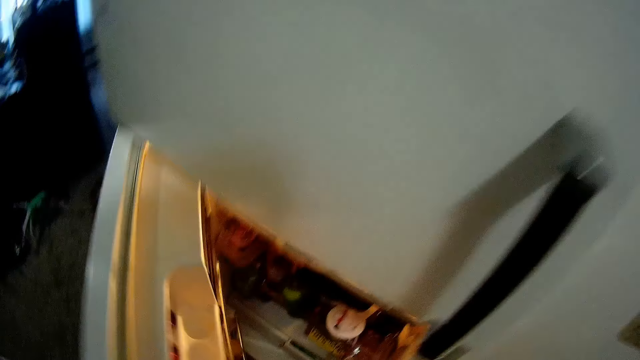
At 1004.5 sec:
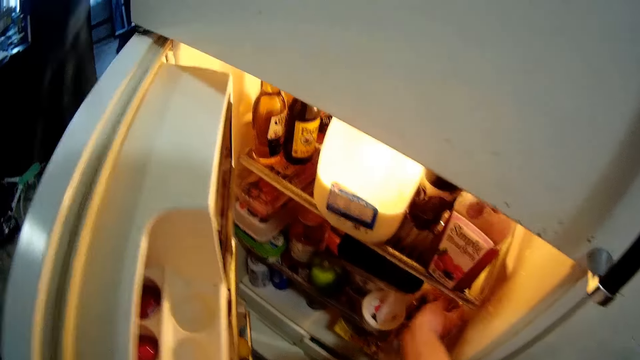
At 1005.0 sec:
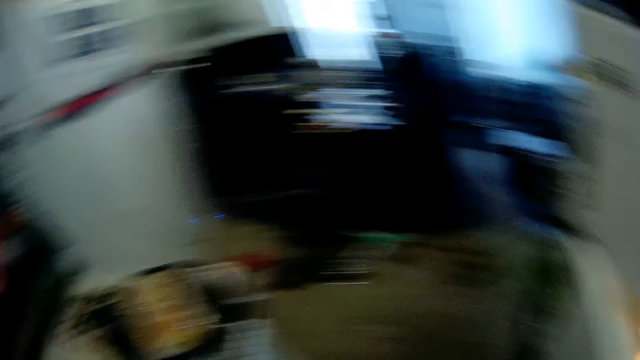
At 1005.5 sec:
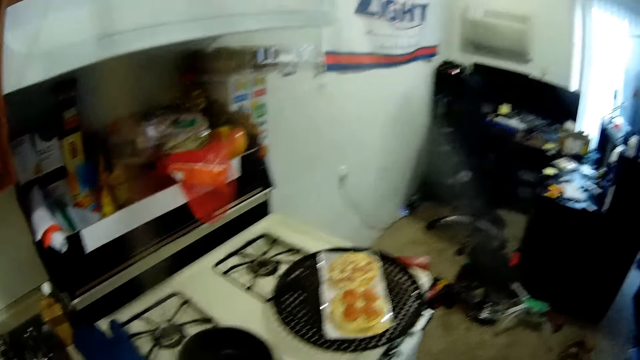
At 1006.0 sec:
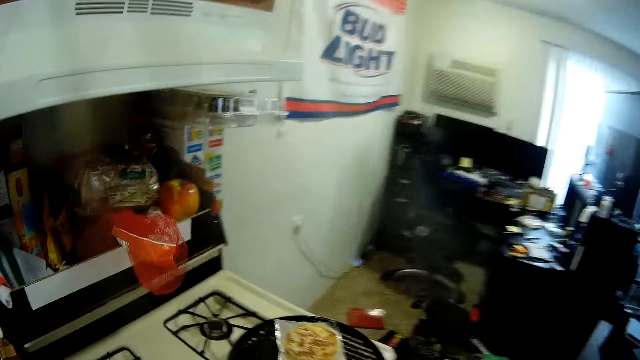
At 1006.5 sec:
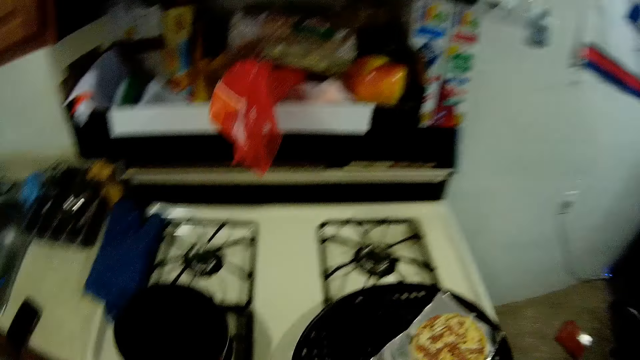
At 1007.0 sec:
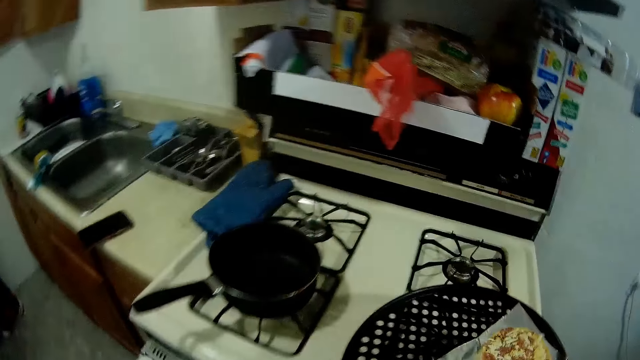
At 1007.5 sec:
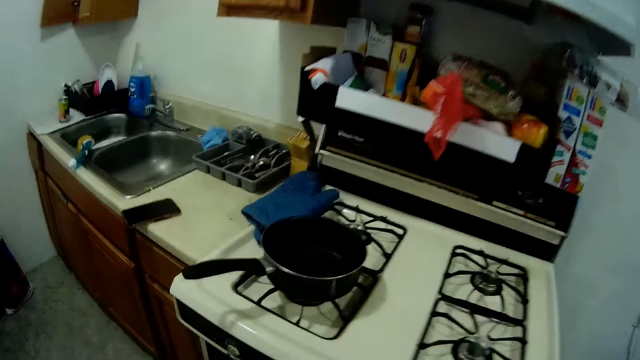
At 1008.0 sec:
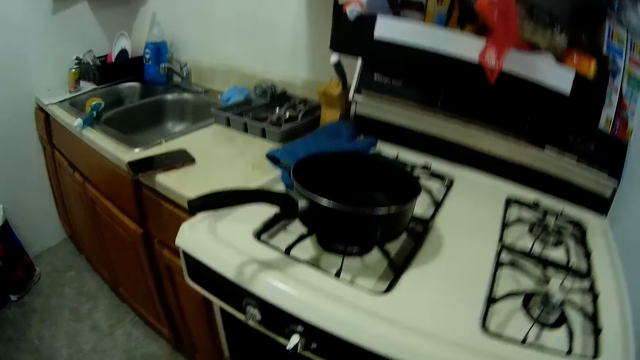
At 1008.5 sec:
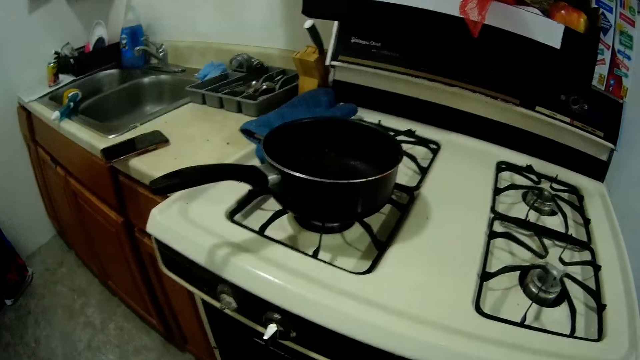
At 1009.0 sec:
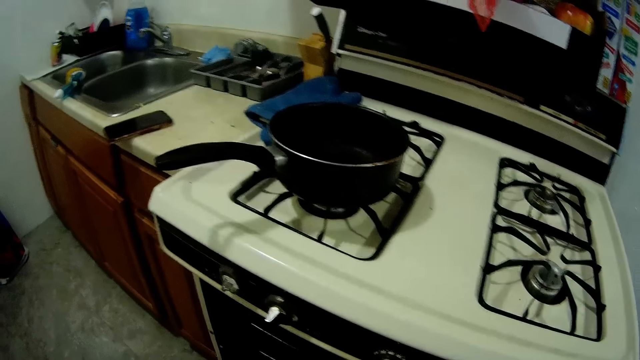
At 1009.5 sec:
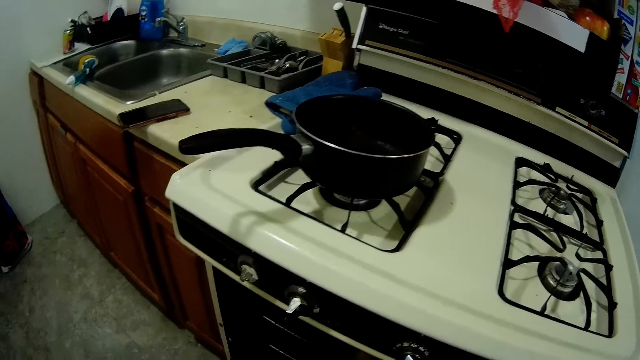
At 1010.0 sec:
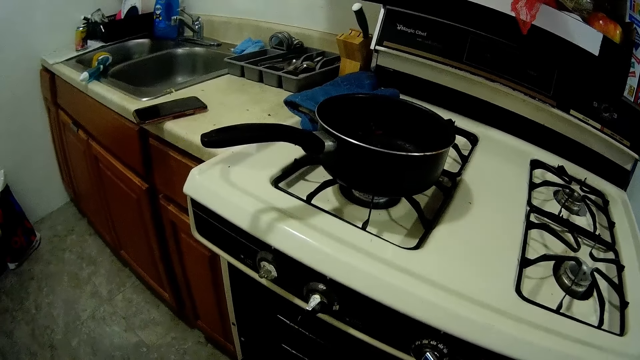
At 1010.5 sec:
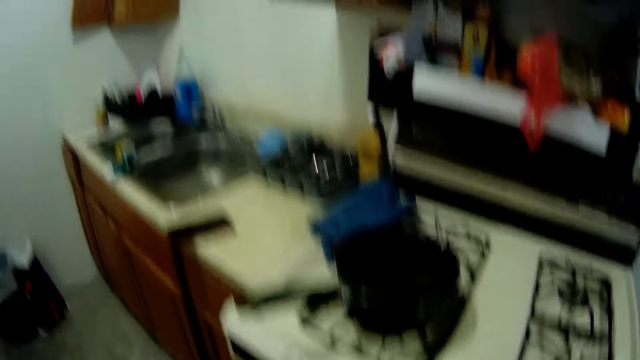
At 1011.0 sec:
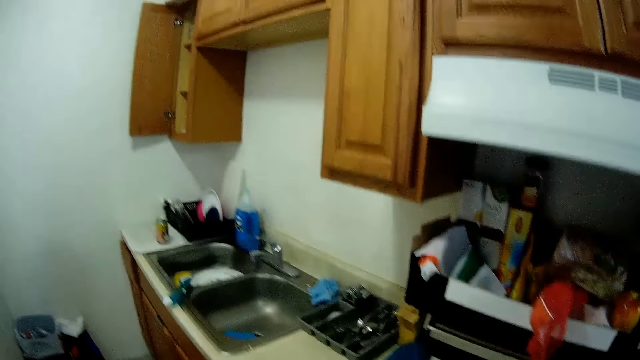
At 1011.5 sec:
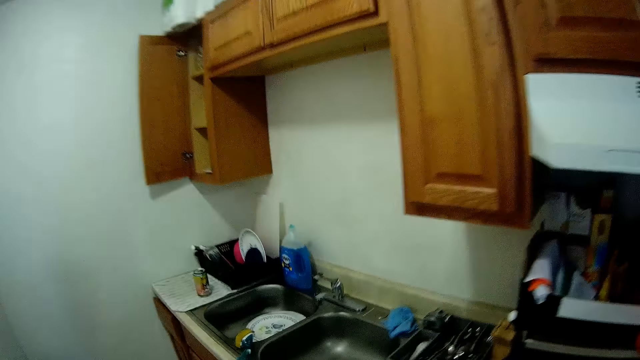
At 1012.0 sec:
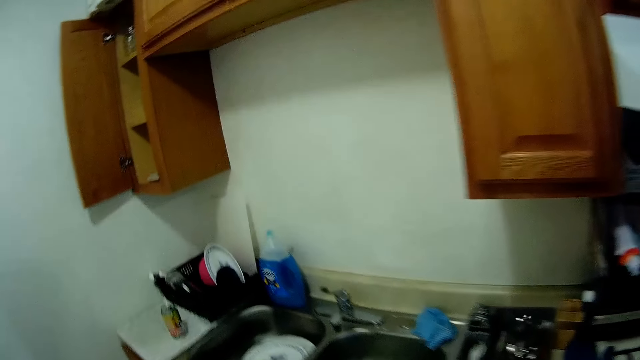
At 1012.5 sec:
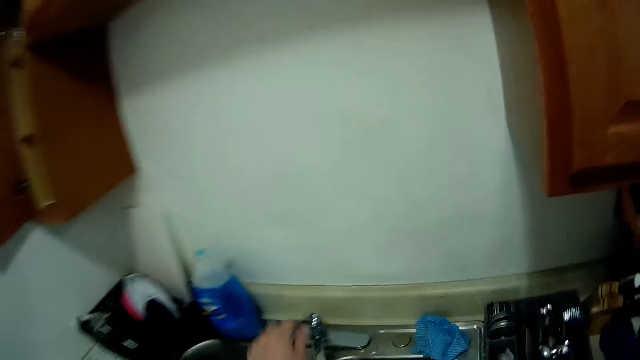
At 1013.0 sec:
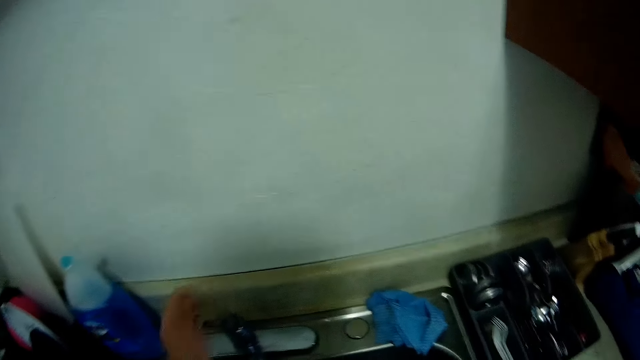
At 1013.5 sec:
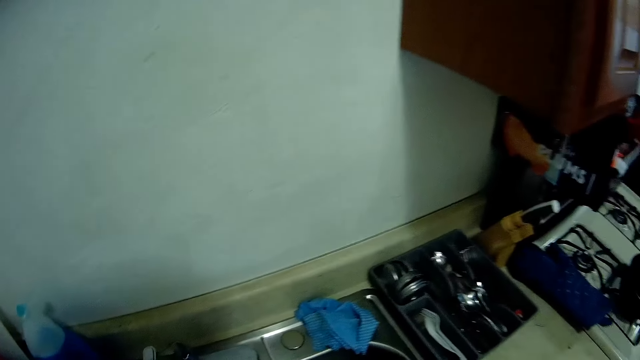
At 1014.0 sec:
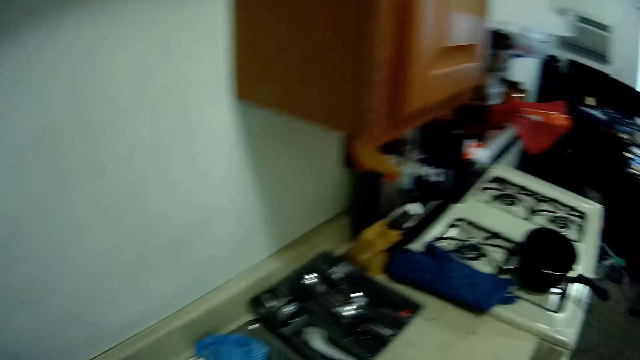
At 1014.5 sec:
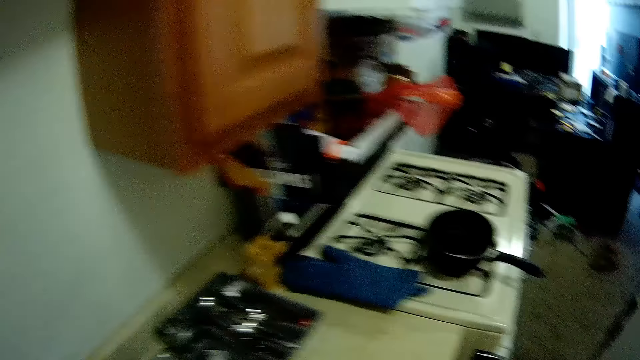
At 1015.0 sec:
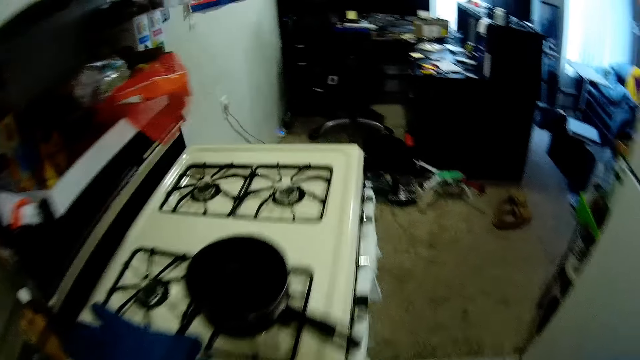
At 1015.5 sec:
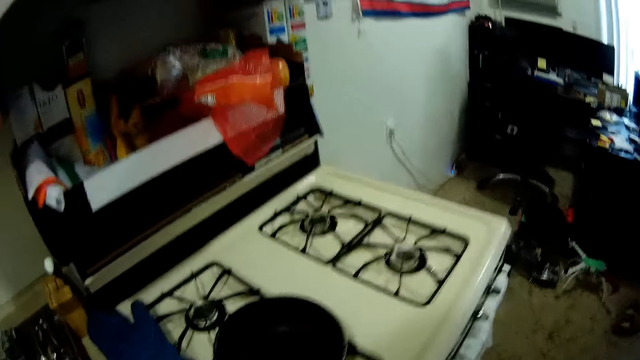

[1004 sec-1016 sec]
The camera wearer returns the pack of food to the refrigerator. He closes the lower door of the refrigerator with his left hand. He picks something. He turns towards the cooker. He removes the winnowing tray of food on the cooker with his left hand. He does something. He walks towards the kitchen sink. He opens the water faucet with his left hand. He does something. He moves in the kitchen.

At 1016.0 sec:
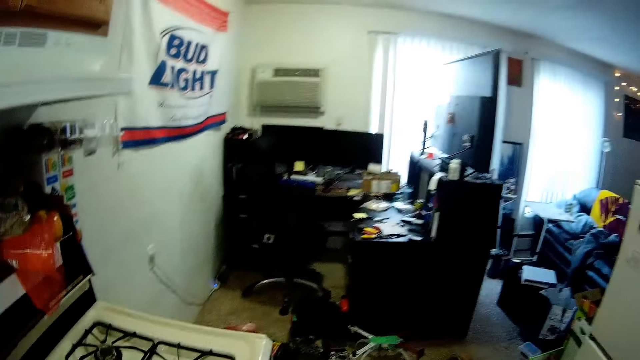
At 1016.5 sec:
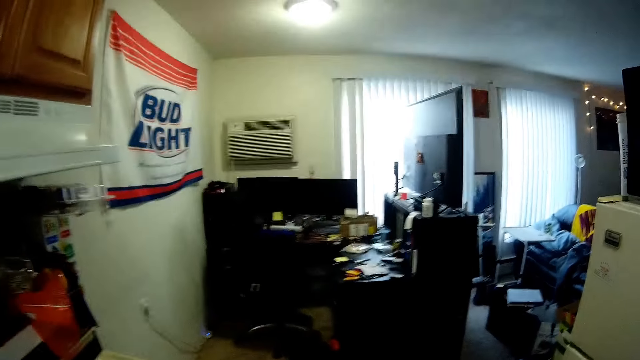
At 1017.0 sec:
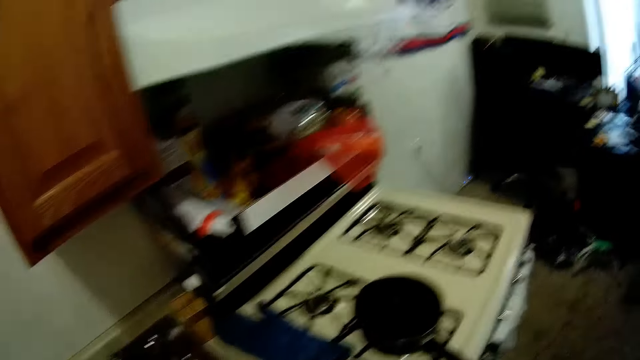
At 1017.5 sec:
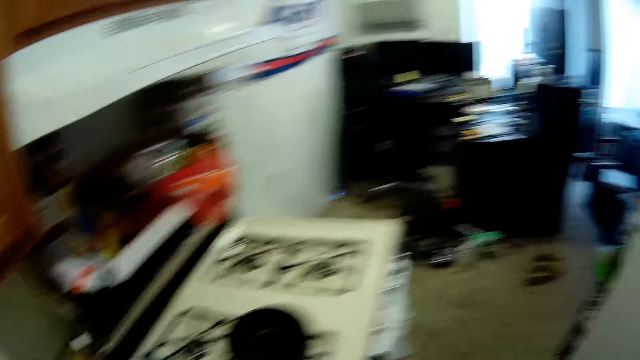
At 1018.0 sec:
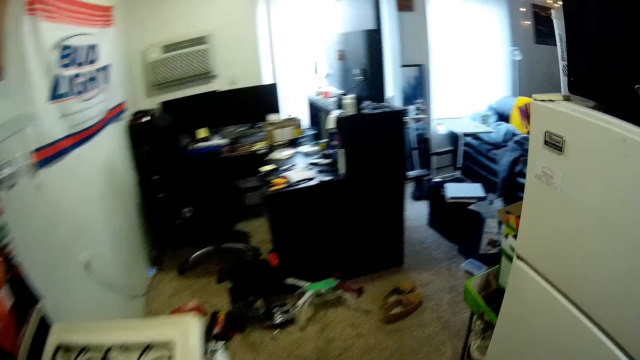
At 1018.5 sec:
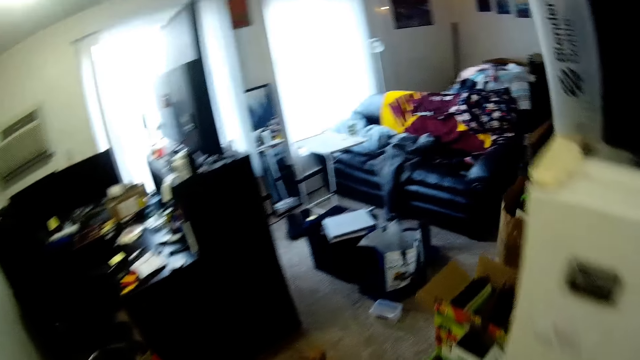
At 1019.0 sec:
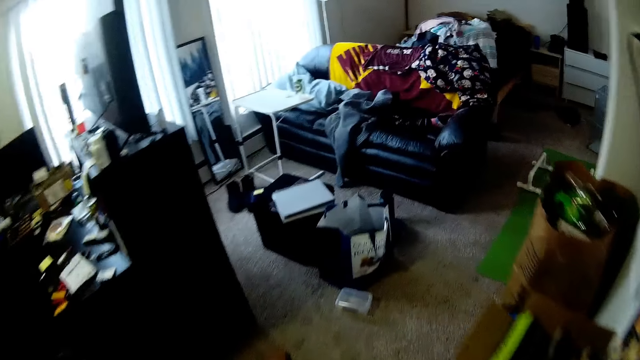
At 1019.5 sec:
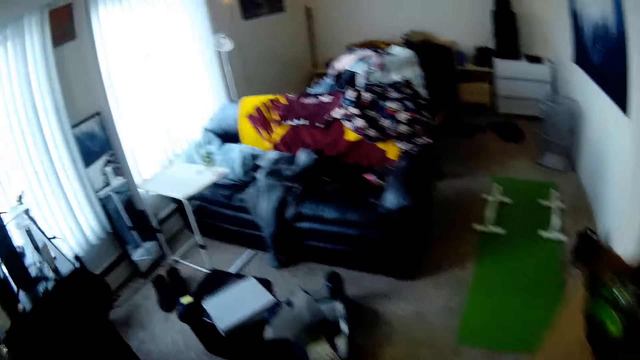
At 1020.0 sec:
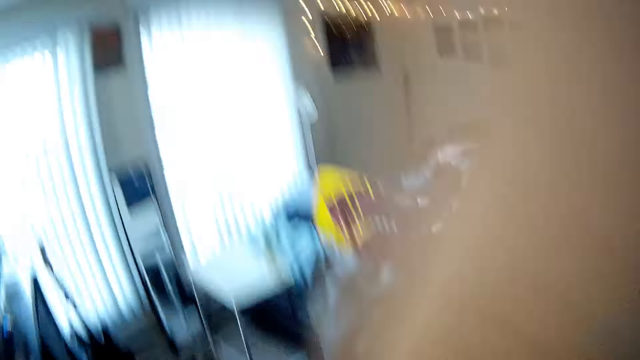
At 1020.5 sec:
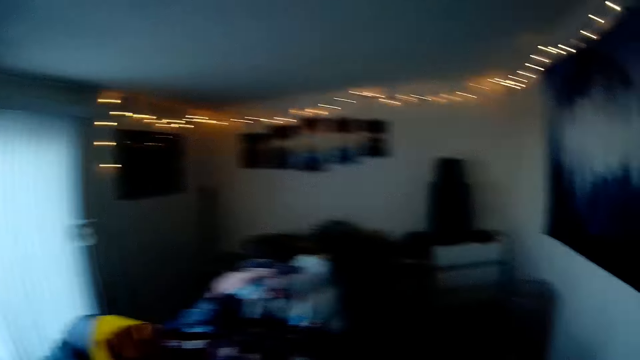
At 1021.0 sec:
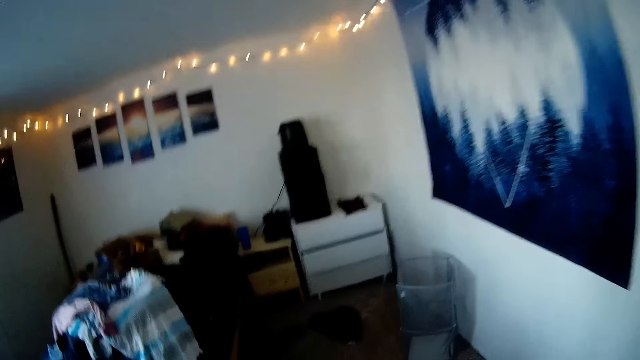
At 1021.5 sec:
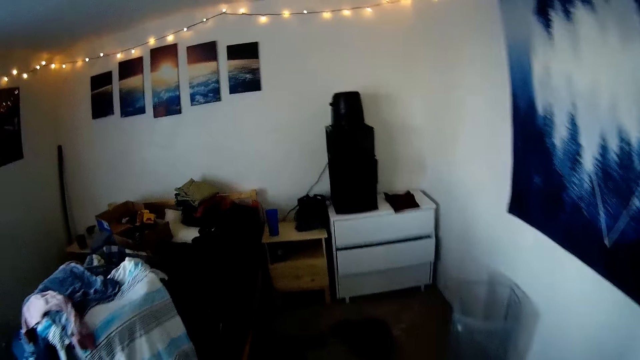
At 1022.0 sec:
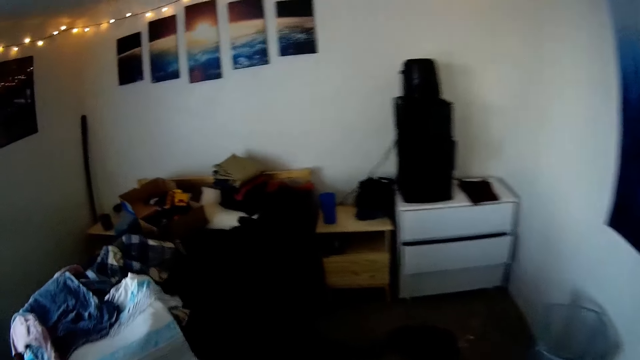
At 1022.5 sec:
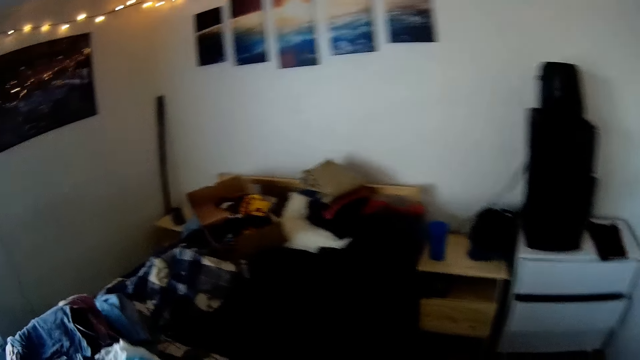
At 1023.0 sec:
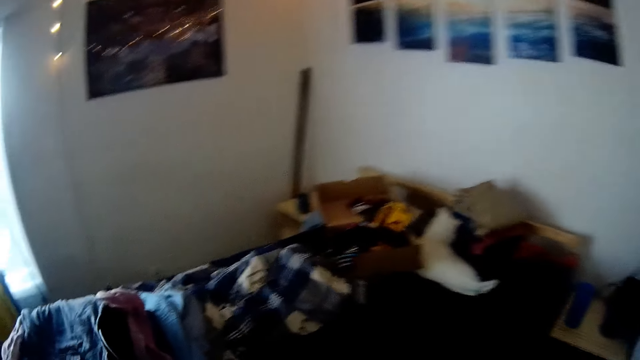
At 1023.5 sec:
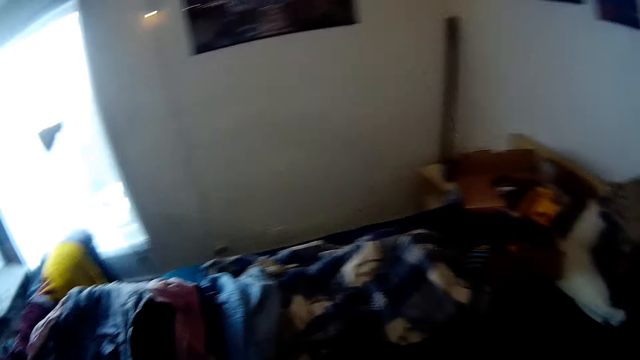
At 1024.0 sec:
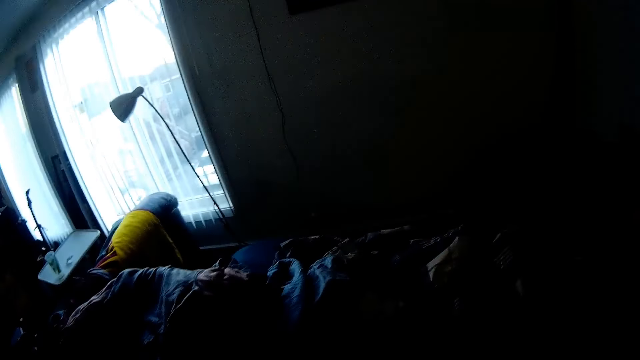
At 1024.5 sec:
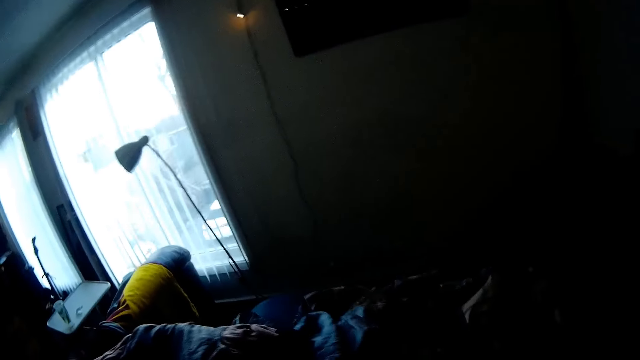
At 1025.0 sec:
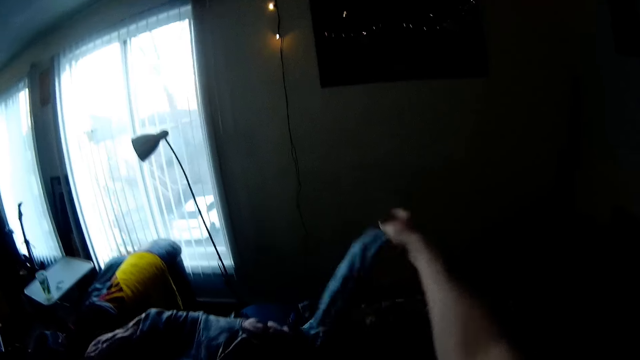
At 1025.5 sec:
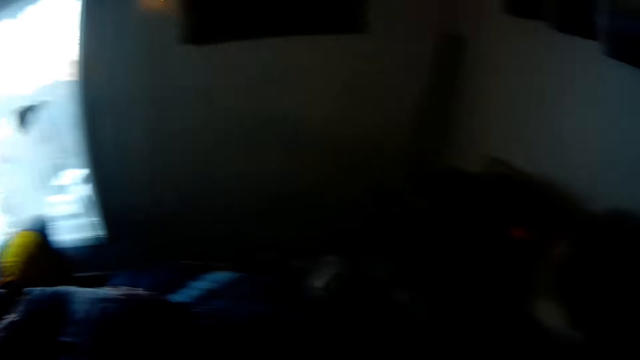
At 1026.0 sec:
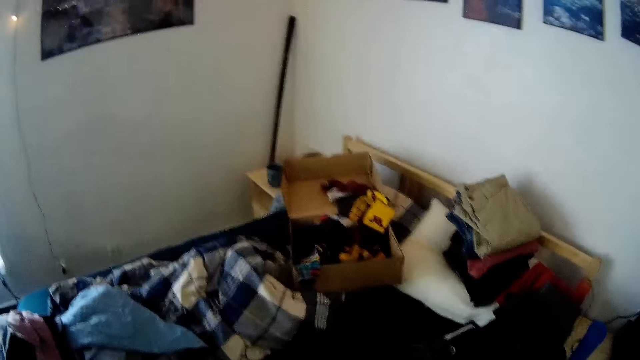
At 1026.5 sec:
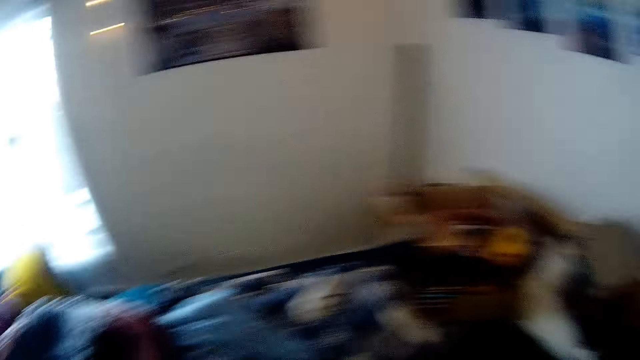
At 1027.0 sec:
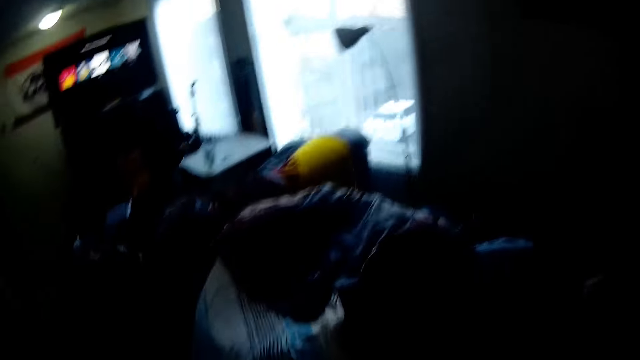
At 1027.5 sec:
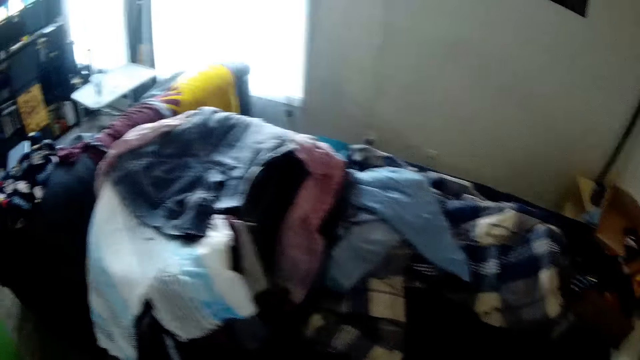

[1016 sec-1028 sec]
The camera wearer looks around the kitchen. He walks back into the room. He picks a t-shirt on the bed with his right hand. He drops the t-shirt. He looks around the room.
